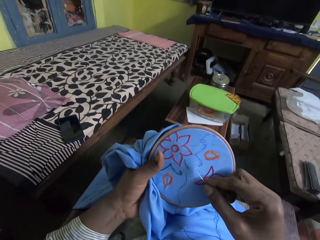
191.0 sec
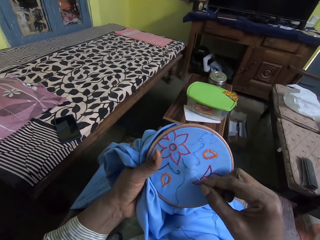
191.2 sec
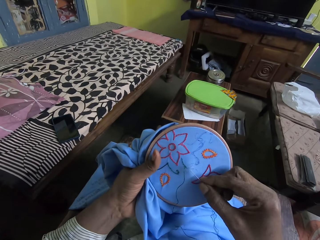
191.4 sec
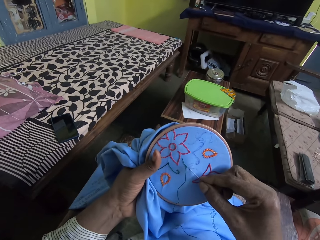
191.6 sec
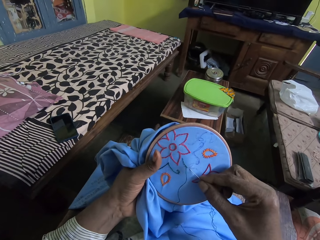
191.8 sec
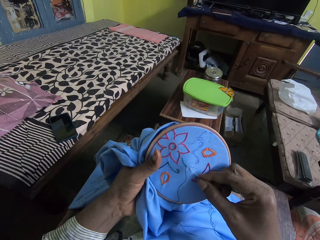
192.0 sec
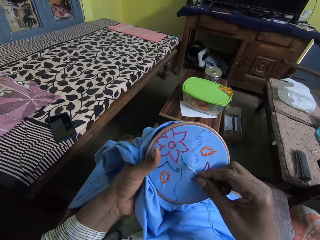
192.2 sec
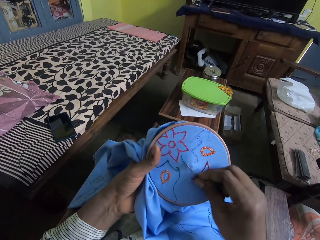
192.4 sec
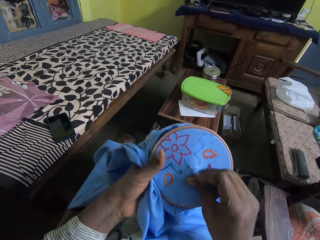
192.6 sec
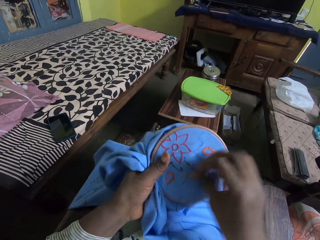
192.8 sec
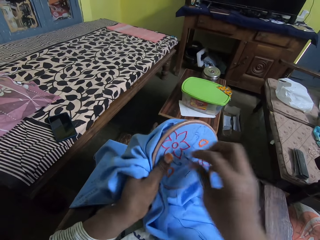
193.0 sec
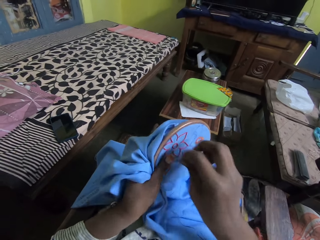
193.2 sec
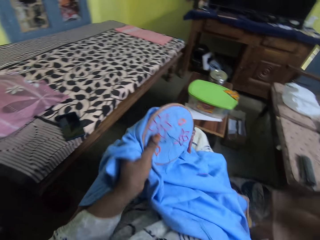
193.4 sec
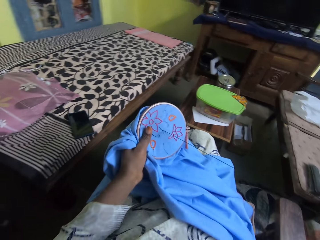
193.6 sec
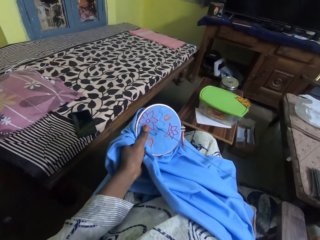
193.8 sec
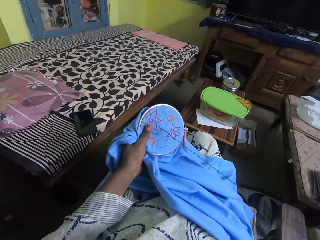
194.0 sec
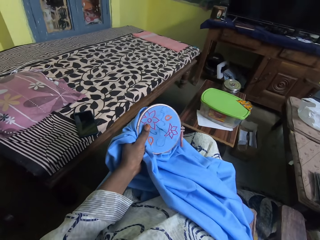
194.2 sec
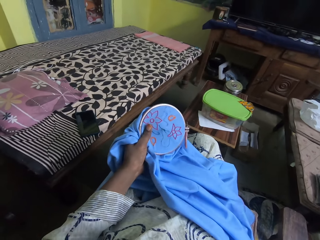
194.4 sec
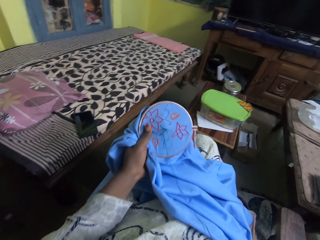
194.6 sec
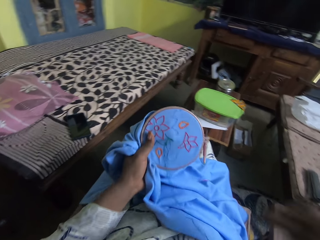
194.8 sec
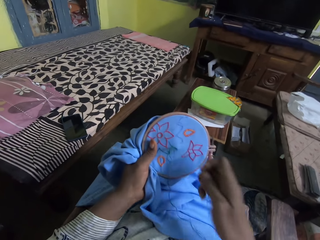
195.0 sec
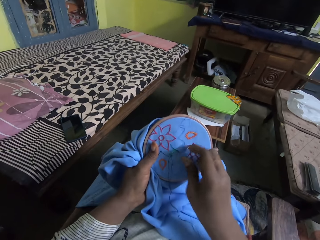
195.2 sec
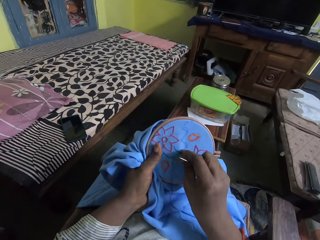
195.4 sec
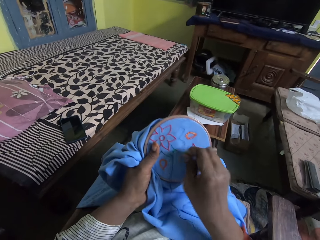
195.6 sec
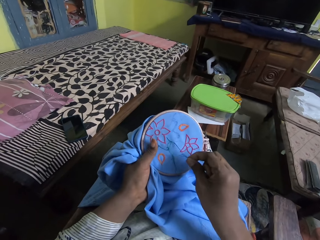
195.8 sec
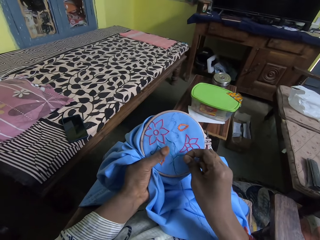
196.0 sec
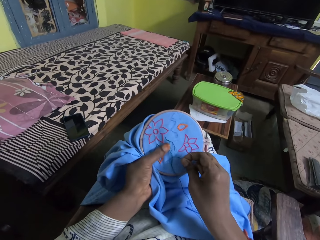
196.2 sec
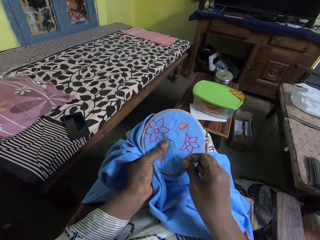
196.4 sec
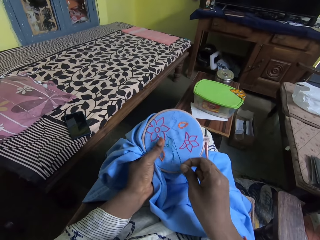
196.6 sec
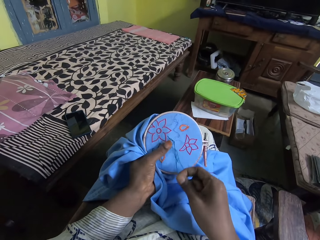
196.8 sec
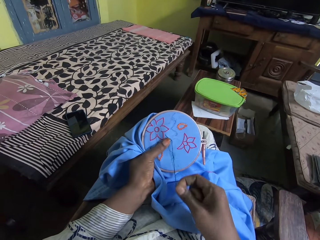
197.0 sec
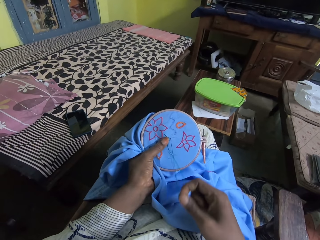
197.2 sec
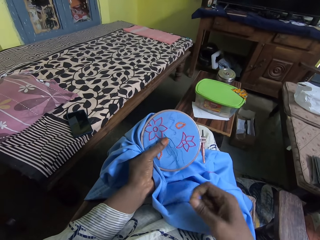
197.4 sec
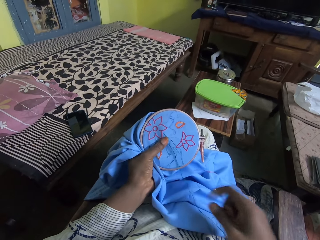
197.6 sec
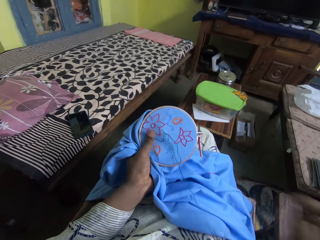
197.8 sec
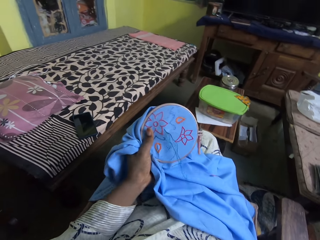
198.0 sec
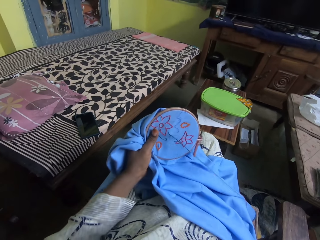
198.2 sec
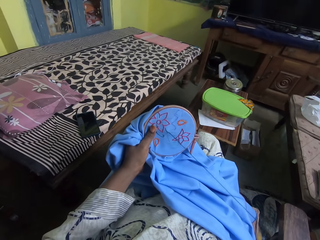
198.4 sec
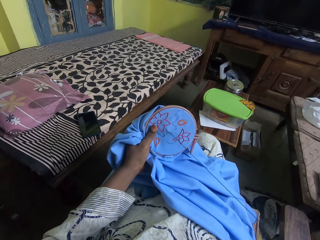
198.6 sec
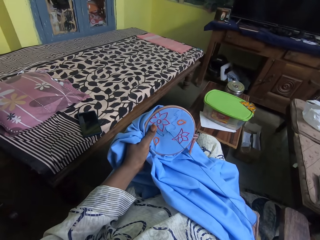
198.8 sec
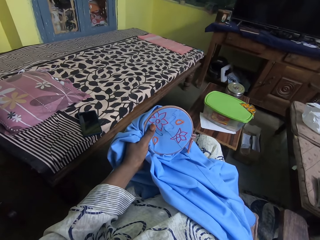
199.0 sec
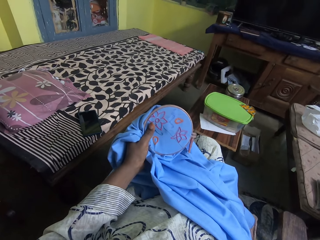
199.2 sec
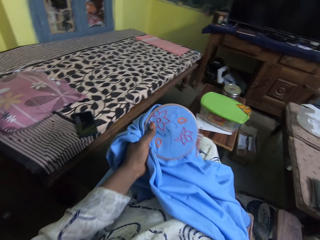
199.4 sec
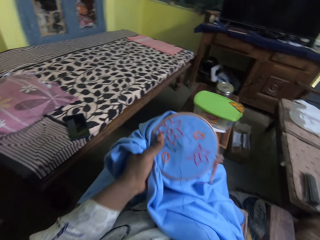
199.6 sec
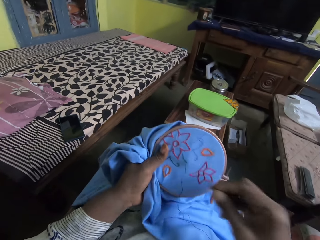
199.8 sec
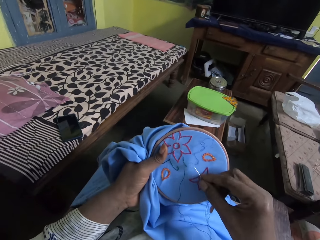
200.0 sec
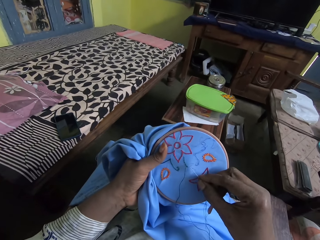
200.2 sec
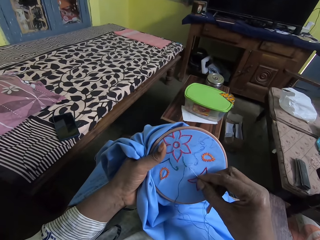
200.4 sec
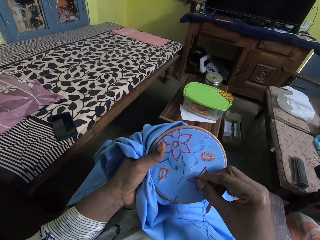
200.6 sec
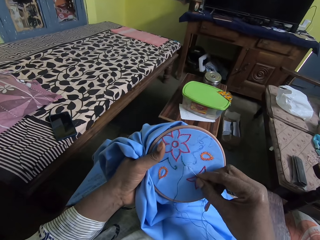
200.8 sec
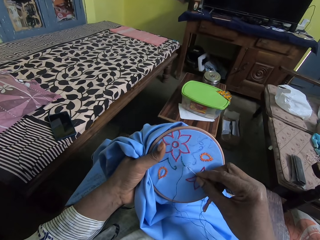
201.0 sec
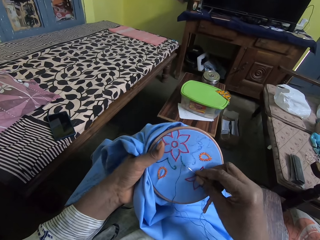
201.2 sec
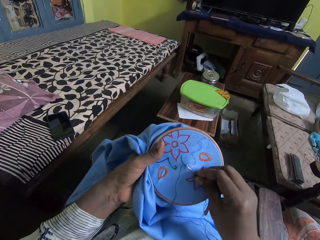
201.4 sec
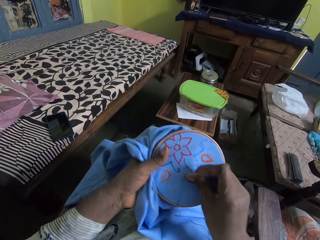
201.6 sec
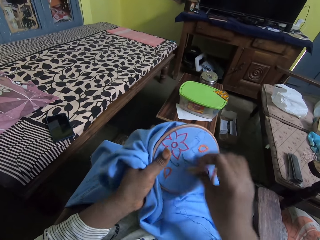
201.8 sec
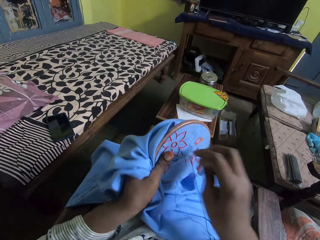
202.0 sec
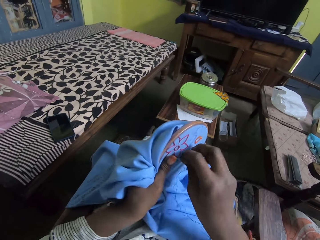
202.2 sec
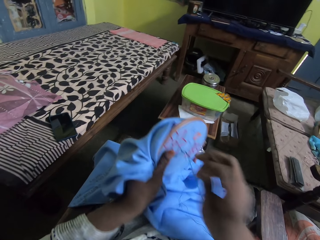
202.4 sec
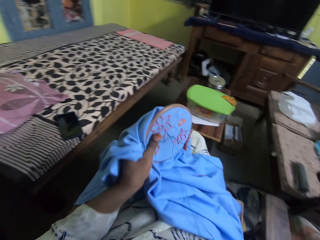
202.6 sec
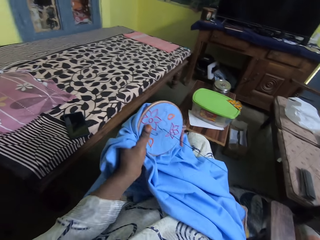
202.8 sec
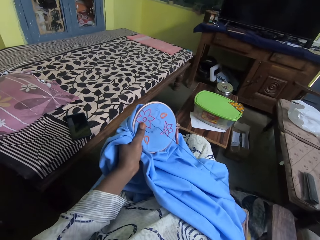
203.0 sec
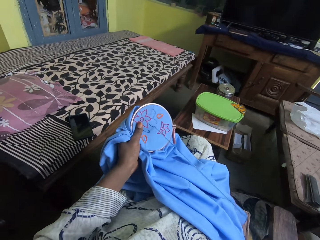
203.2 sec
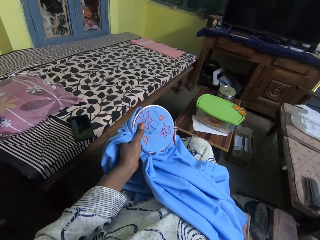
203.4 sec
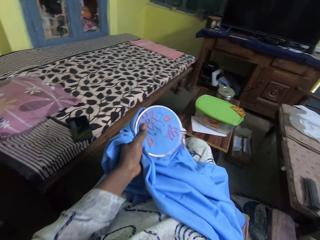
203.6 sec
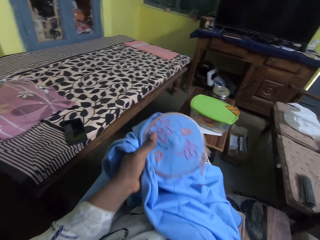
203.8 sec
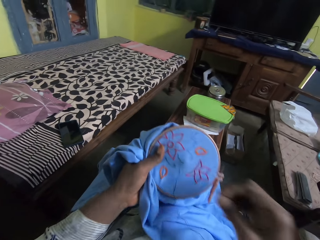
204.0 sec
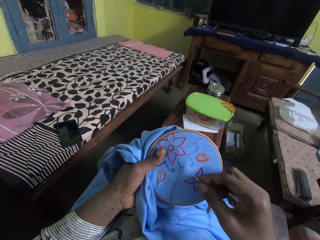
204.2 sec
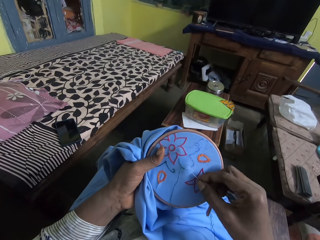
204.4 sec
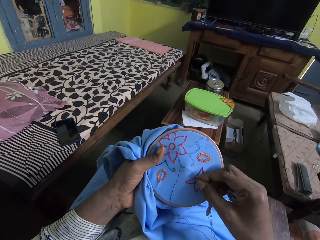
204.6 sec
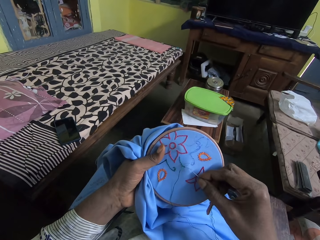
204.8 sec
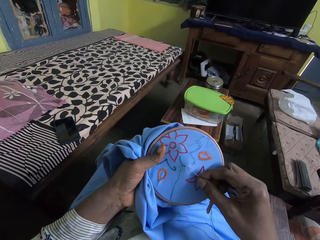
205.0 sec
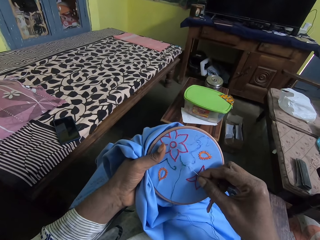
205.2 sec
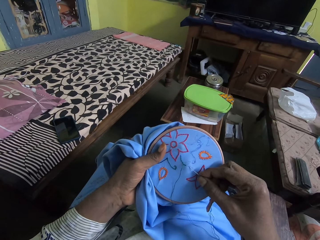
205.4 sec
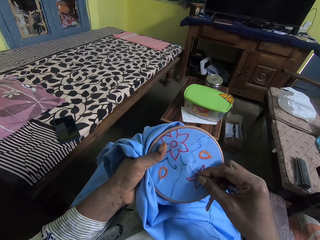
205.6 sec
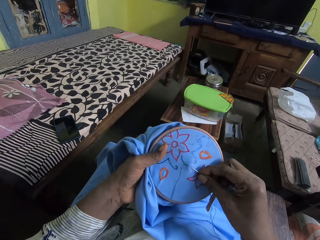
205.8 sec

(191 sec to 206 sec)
The camera wearer sews. They pull the thread. They pull the thread again. They sew. They pull the thread.

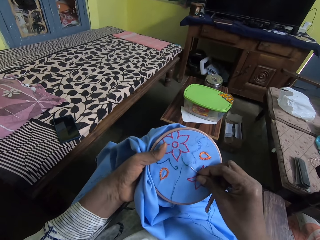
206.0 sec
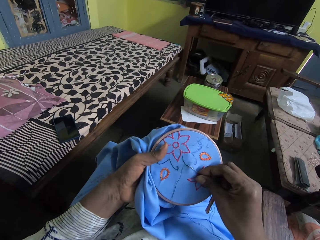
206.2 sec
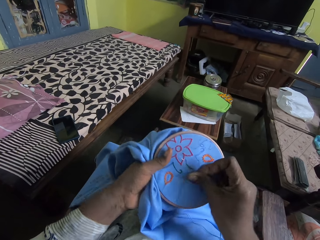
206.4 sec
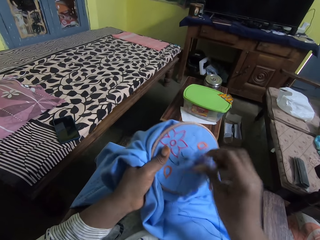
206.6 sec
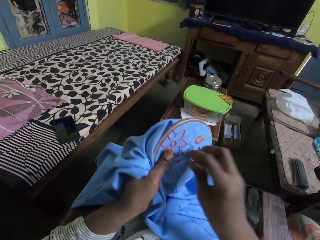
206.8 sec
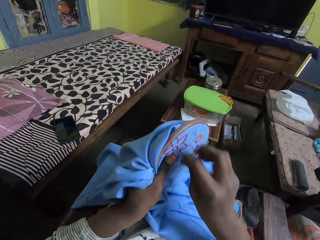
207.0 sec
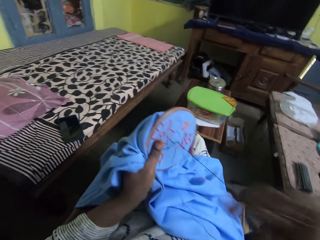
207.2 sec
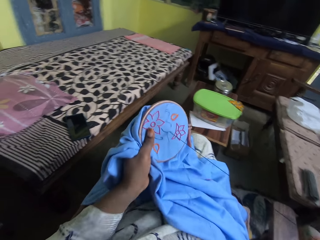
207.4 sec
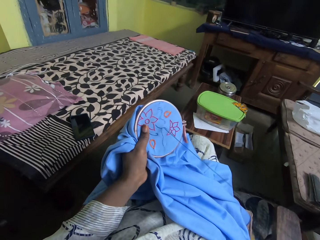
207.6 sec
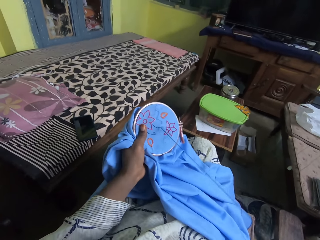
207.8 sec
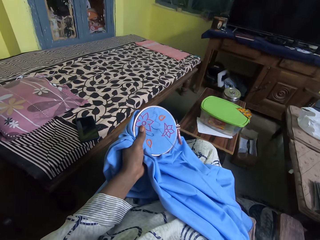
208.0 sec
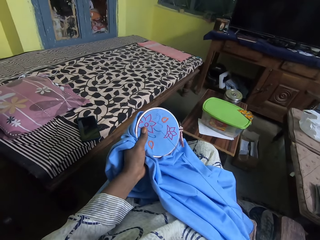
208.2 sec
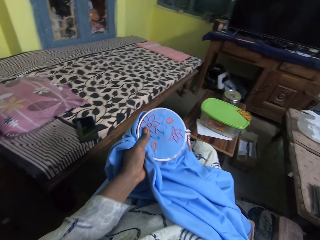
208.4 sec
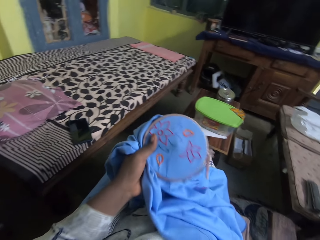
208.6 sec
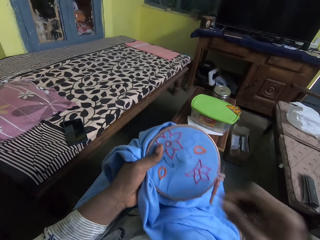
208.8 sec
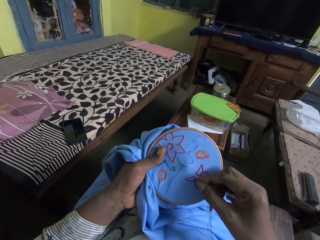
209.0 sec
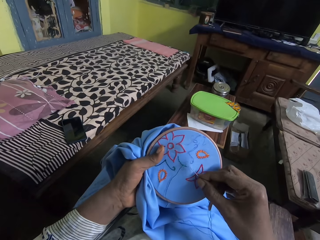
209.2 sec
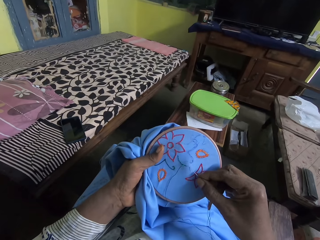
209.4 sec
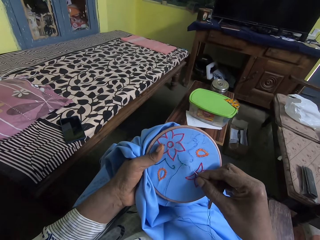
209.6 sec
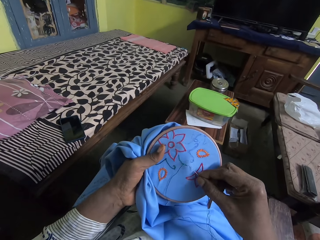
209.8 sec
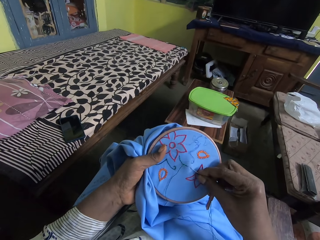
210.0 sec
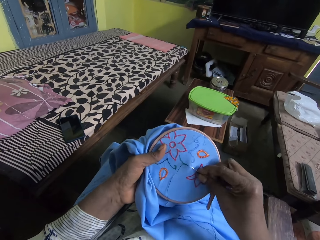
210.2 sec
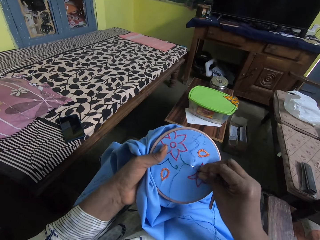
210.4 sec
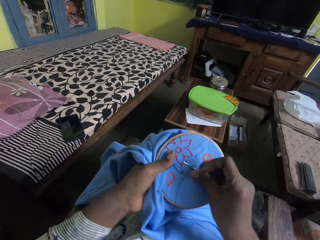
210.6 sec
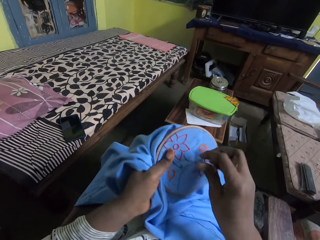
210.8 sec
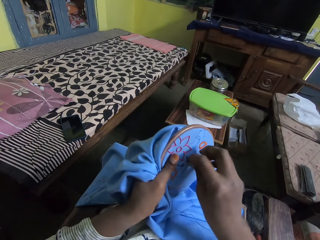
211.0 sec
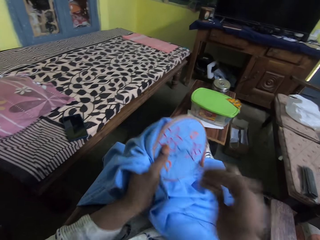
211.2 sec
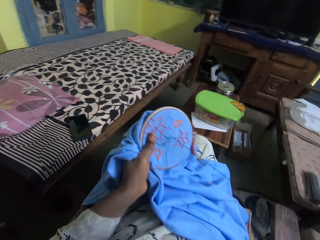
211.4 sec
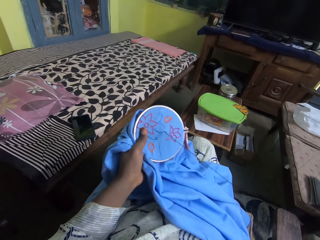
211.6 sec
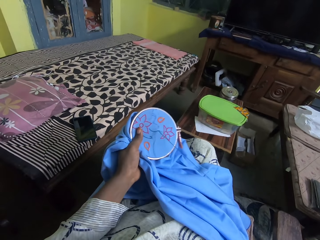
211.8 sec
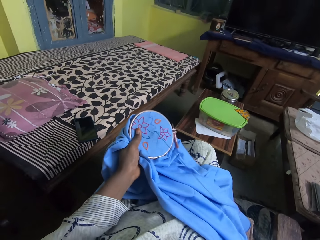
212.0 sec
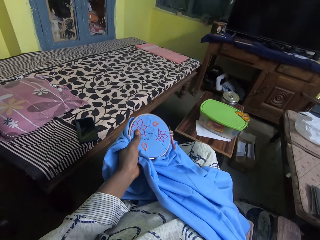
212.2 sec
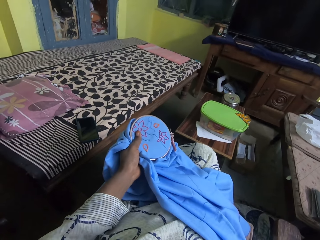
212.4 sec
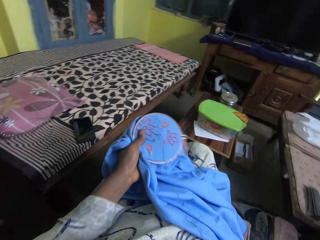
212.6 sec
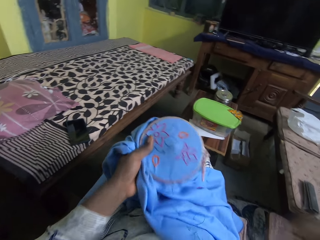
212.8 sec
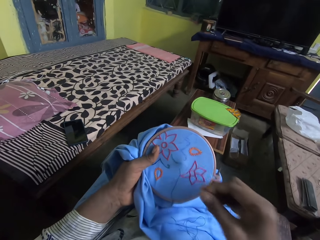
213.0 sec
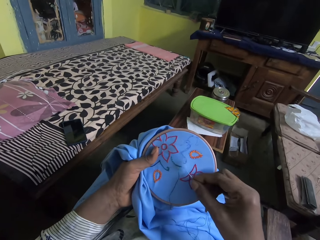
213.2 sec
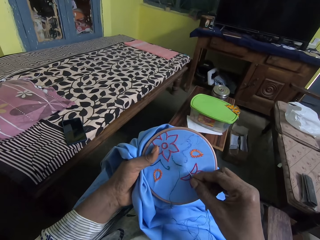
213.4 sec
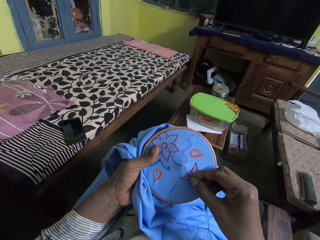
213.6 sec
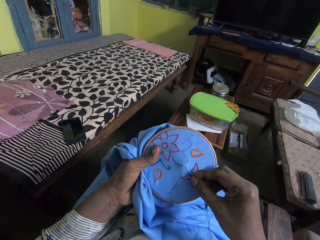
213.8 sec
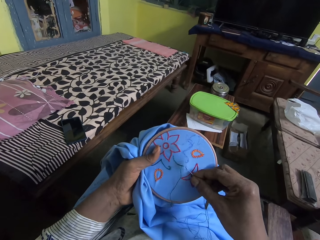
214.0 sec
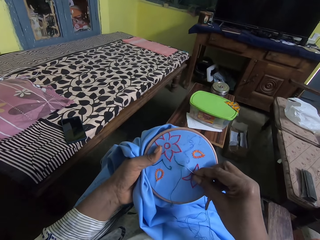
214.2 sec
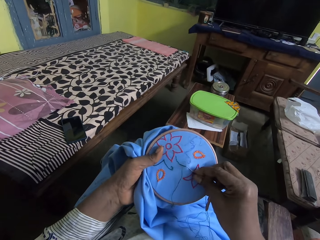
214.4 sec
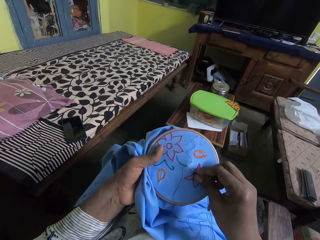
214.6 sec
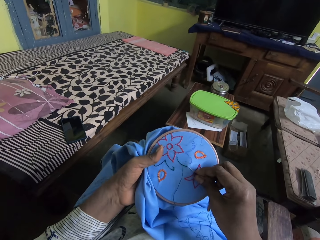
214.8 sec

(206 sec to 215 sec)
The camera wearer sews. They pull the thread. They sew. They pull the thread.
